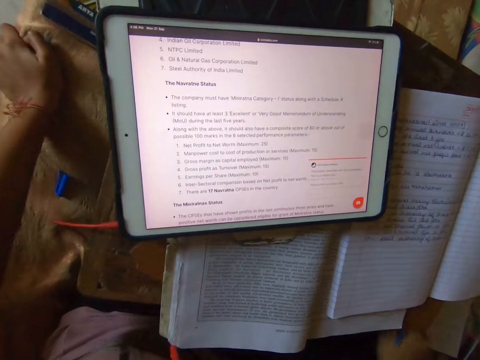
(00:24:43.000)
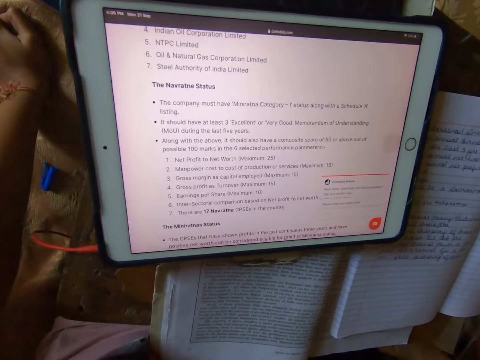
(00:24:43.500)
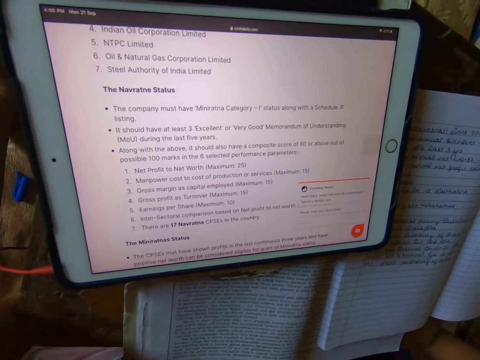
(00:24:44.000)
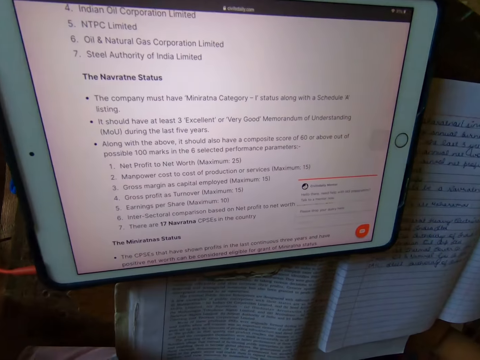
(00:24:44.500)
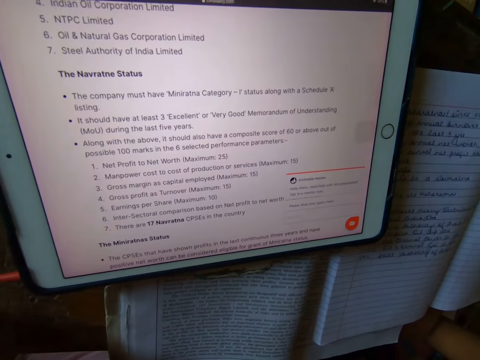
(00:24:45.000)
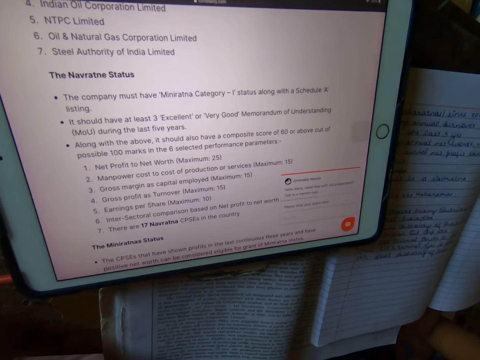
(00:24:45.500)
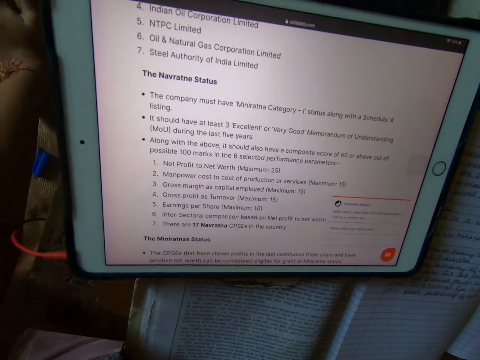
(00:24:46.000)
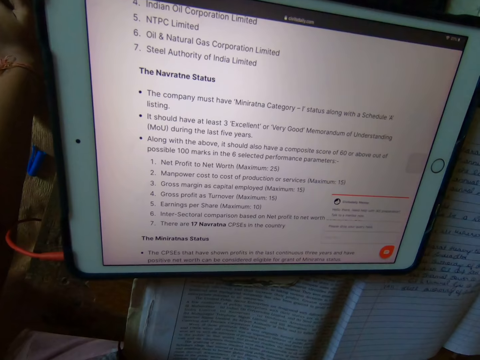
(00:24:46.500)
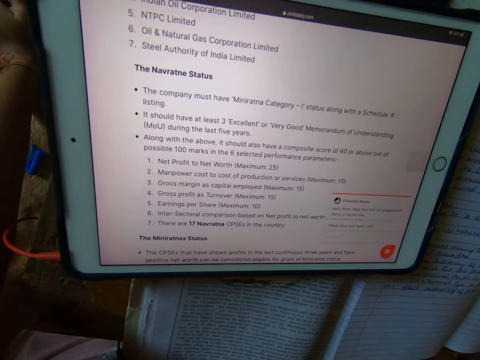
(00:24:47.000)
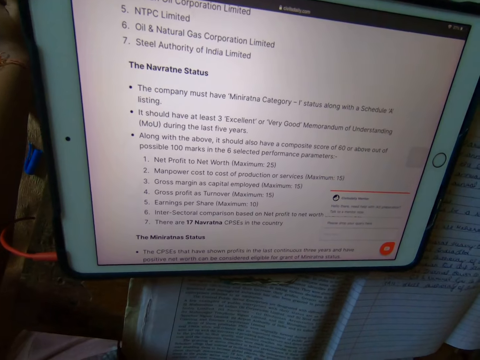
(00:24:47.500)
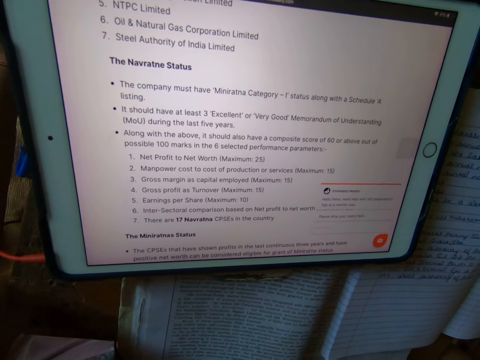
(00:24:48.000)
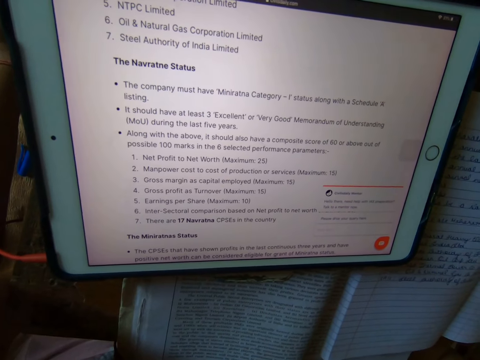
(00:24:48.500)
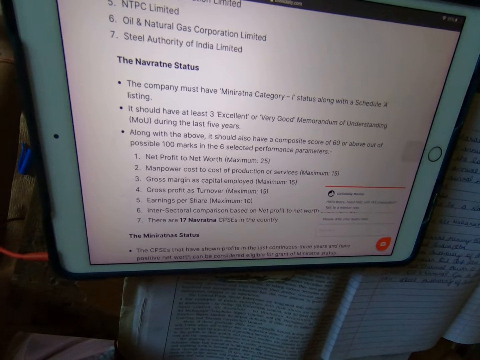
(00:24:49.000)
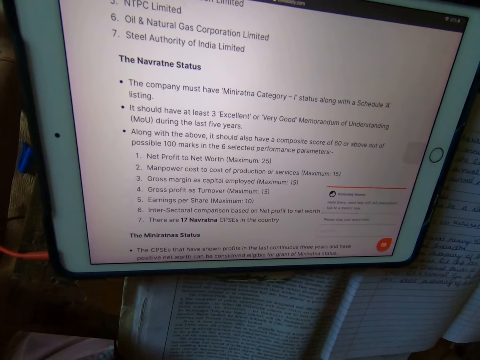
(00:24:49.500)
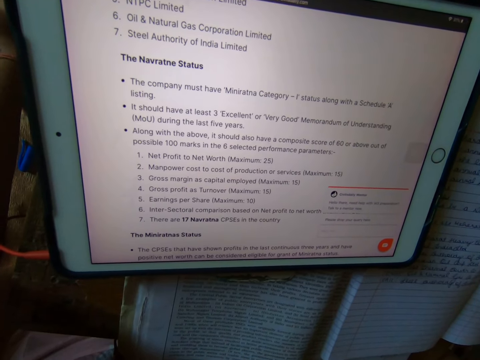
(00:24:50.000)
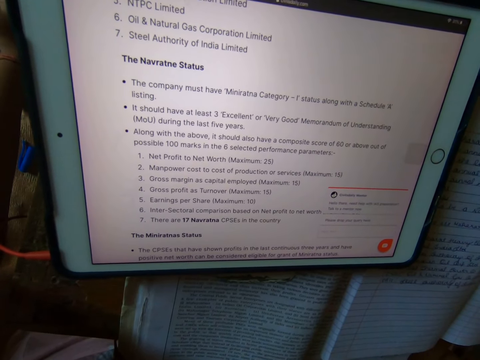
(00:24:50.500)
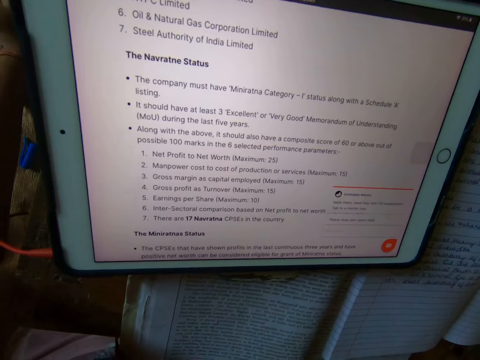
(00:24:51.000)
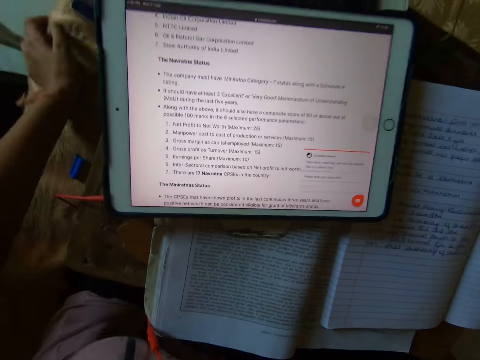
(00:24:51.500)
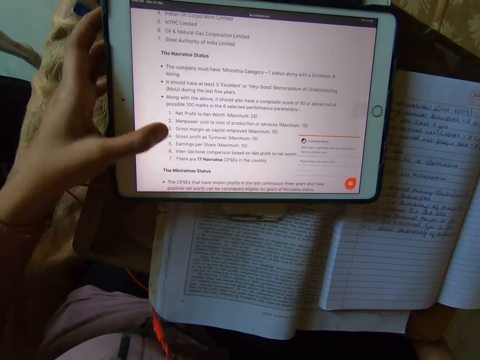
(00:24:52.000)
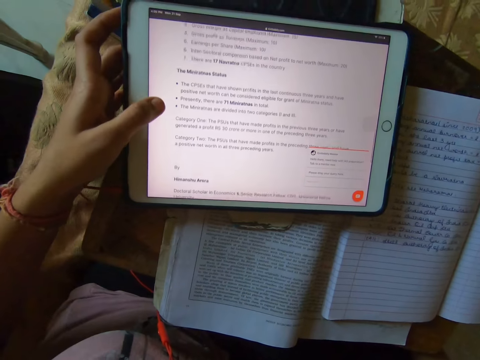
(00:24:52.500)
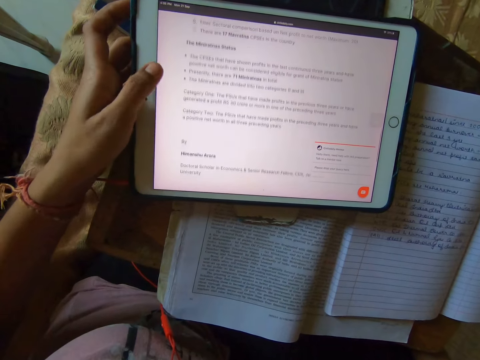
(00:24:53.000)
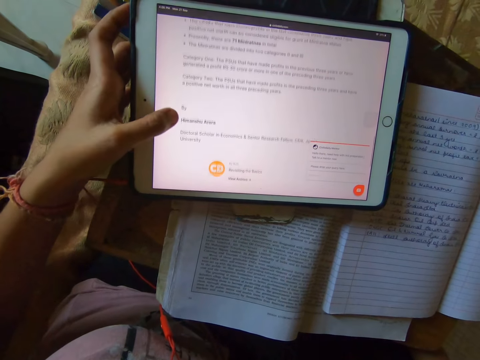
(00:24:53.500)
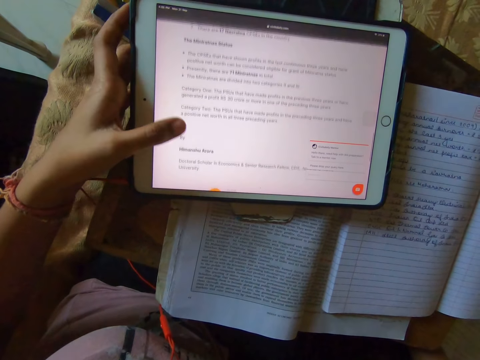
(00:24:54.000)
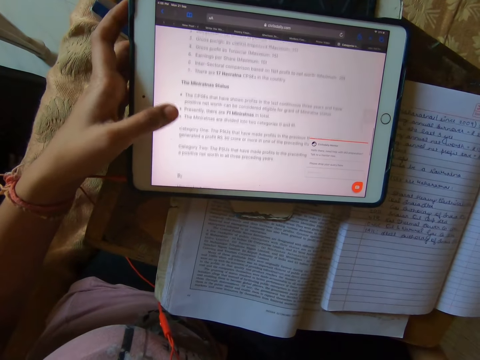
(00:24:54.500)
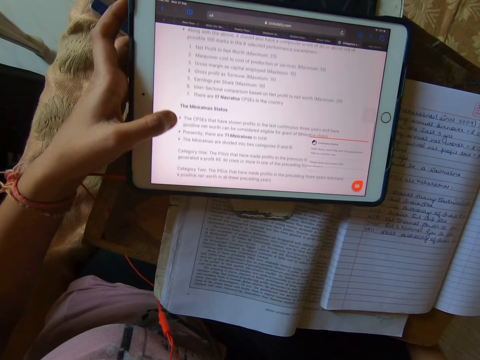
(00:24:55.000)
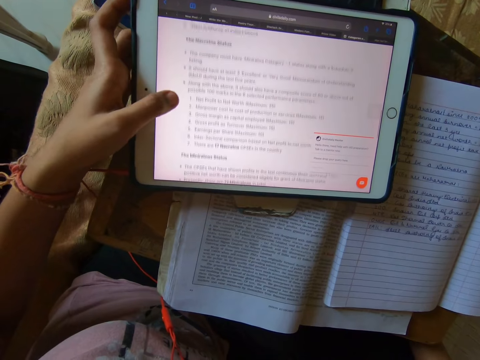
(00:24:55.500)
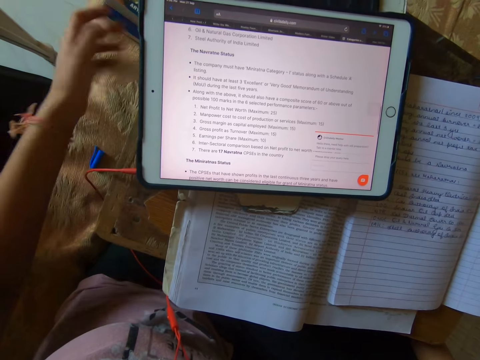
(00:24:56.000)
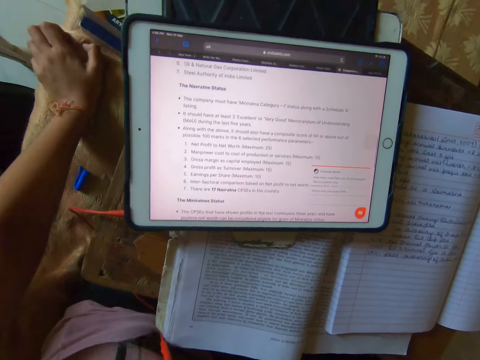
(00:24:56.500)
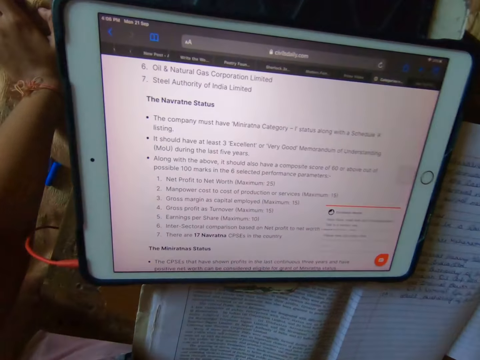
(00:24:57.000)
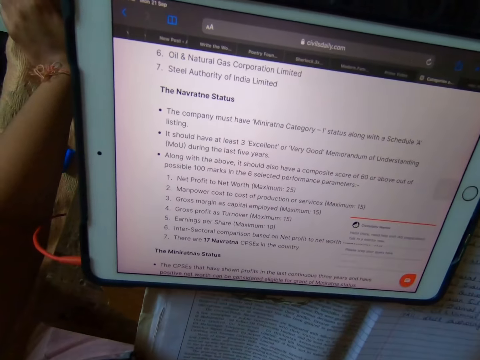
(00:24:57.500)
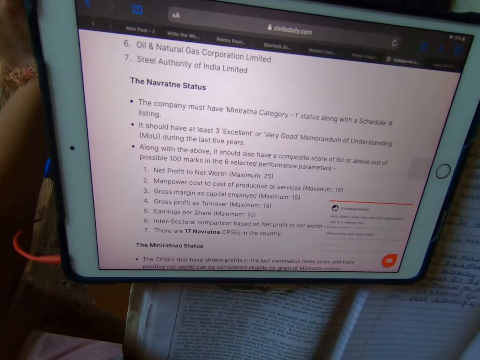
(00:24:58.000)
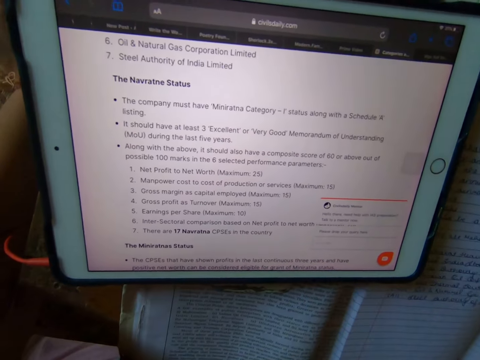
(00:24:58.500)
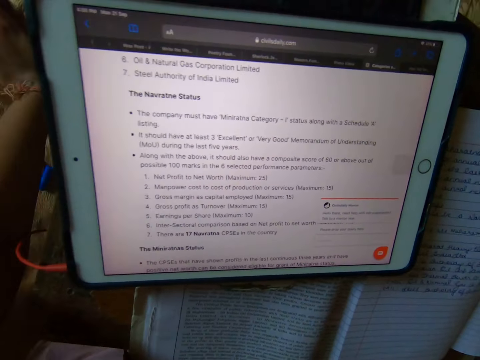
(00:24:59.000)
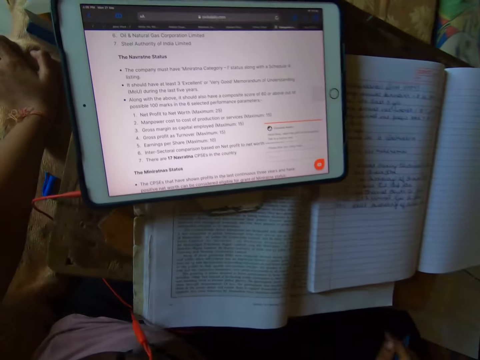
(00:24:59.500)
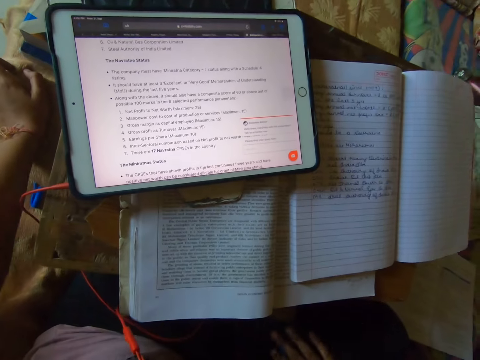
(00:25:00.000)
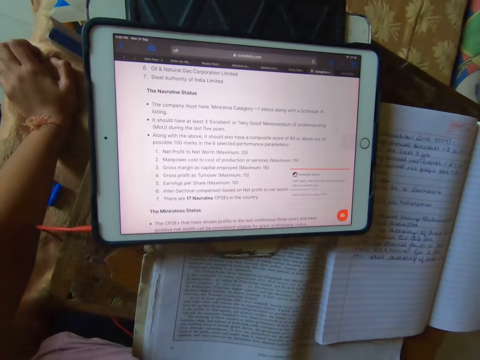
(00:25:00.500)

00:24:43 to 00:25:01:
The camera wearer reads the notes in the tablet. They operate the tab. They scroll the laptop. They read the notes in the tablet.

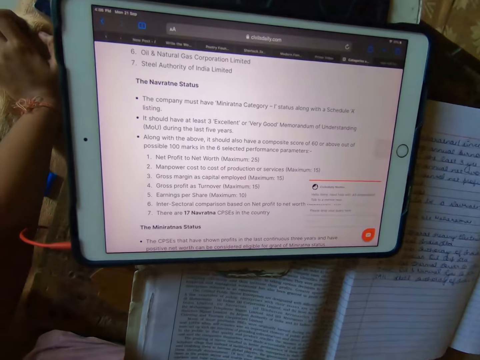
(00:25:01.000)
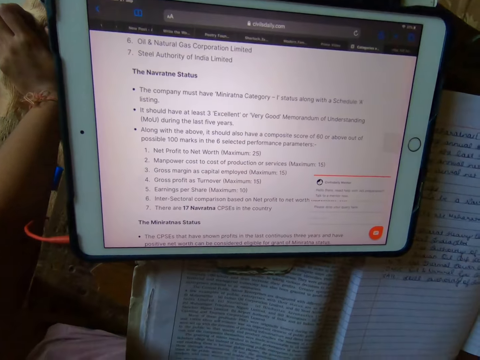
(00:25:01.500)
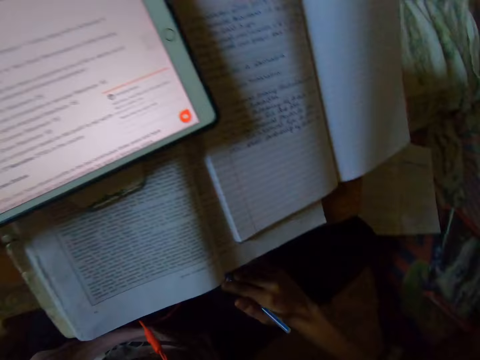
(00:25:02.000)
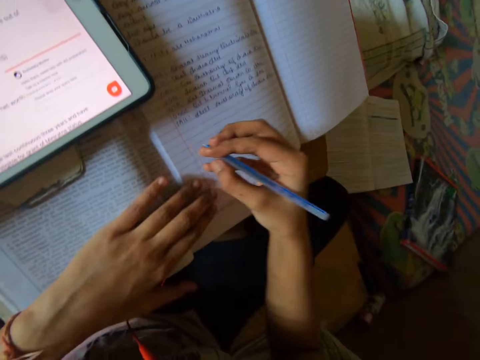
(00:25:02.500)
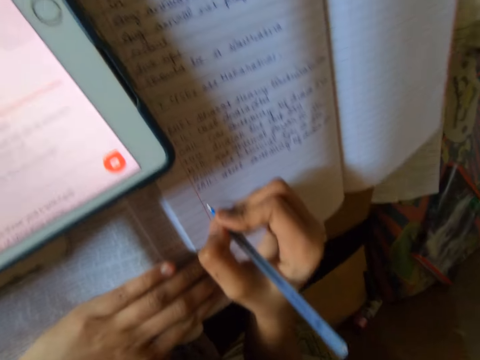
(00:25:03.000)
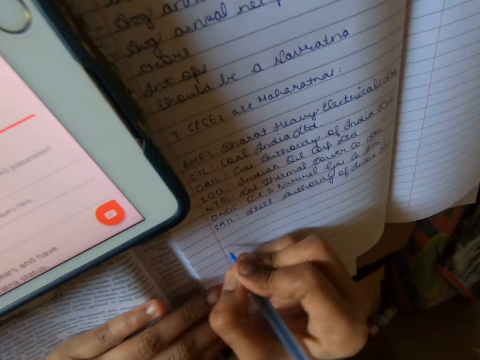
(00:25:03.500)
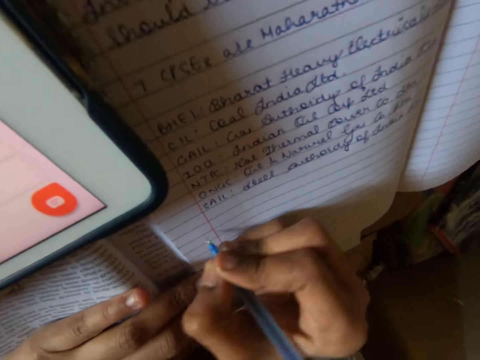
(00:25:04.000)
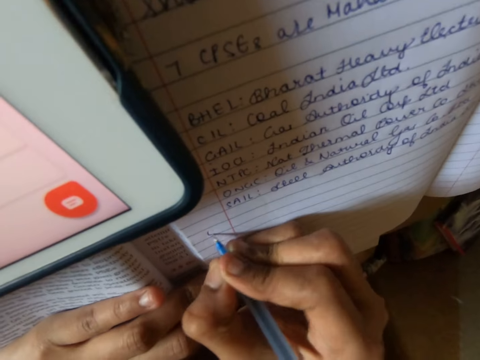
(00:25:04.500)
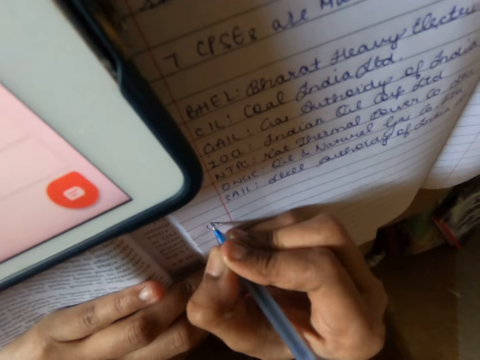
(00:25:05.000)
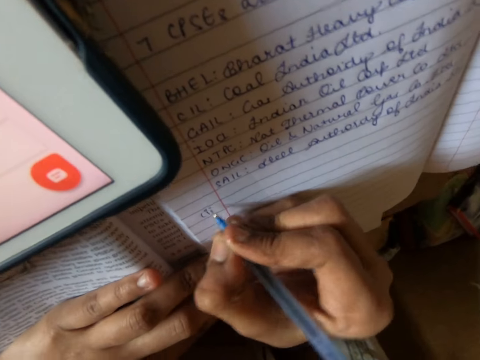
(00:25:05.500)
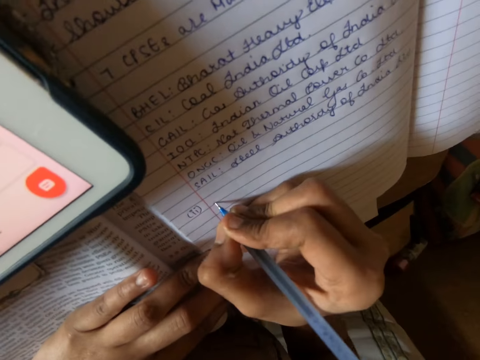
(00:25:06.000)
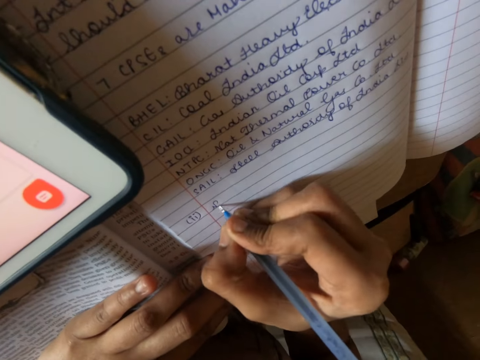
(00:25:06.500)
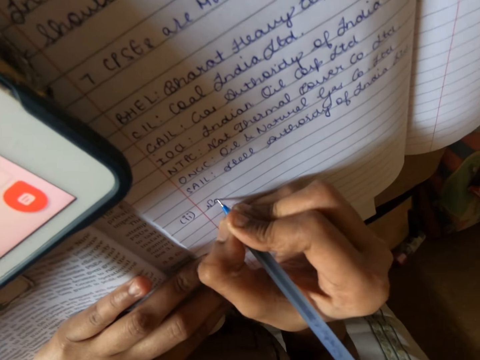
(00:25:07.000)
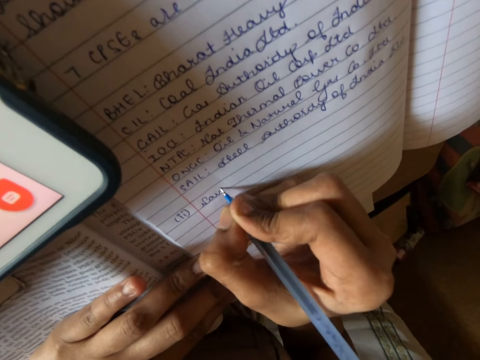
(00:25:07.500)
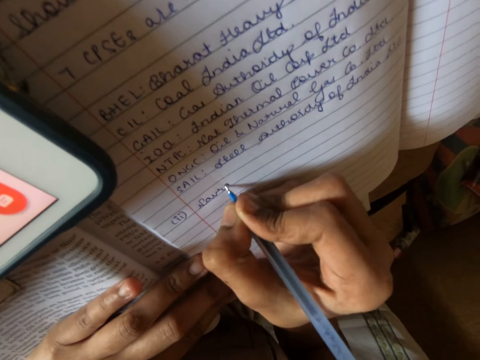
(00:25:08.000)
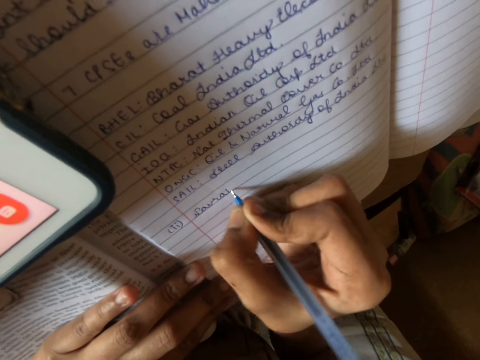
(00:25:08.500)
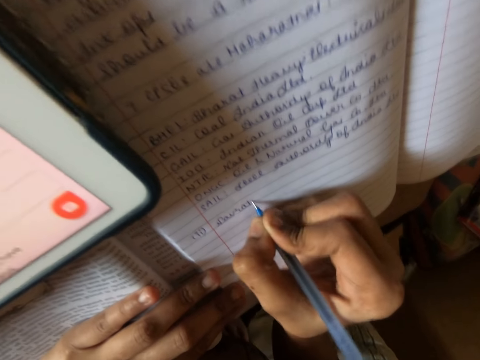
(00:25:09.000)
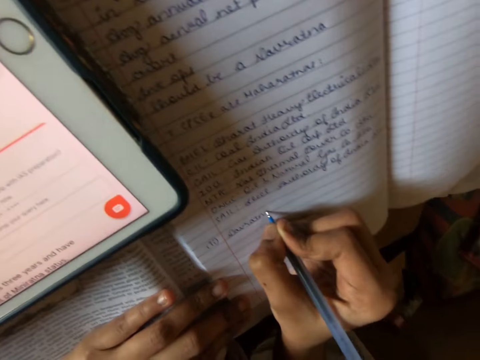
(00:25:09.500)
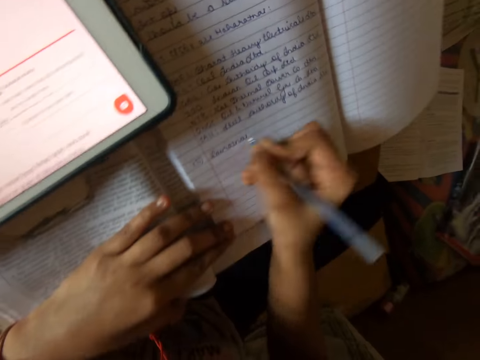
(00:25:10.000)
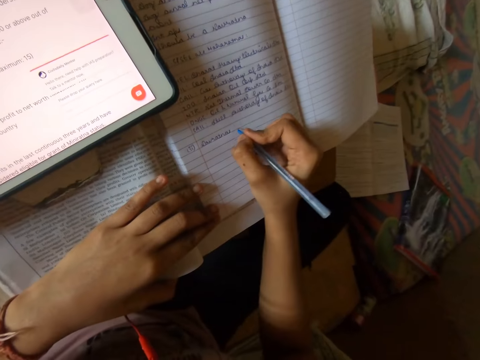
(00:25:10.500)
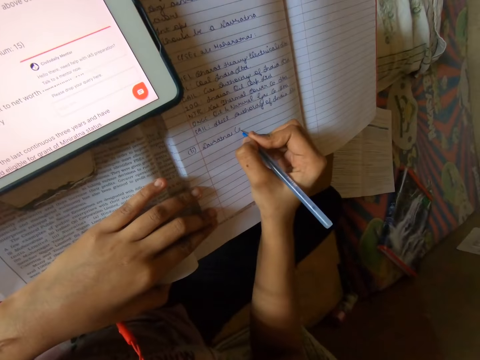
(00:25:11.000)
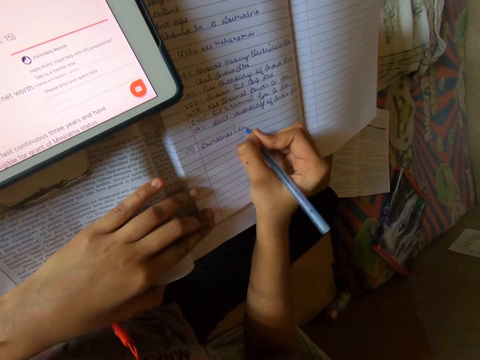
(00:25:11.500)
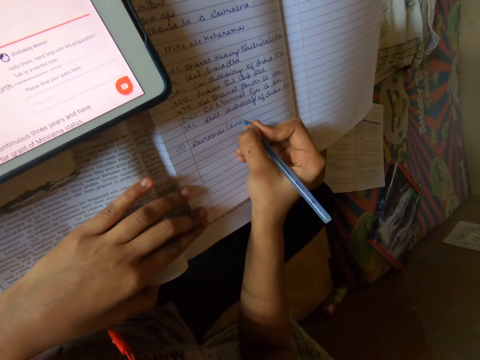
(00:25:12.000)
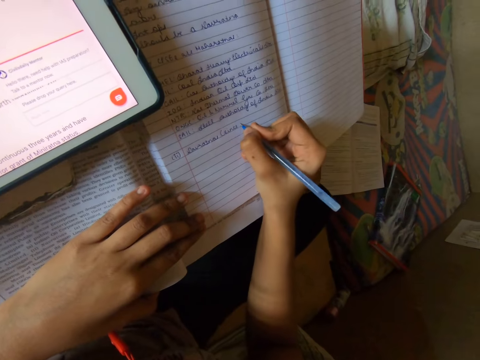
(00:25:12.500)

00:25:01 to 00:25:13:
The camera wearer writes the notes on the book or tablet with the pen.
